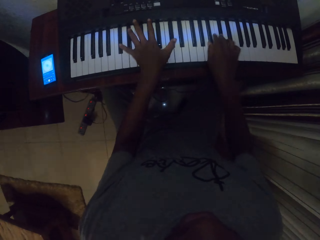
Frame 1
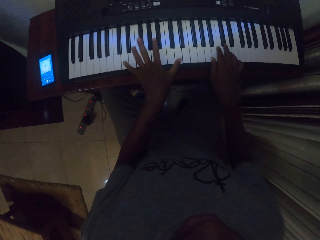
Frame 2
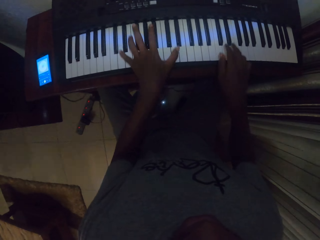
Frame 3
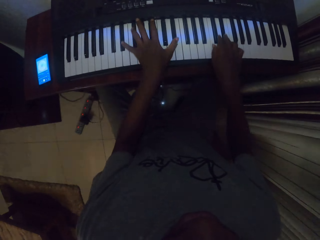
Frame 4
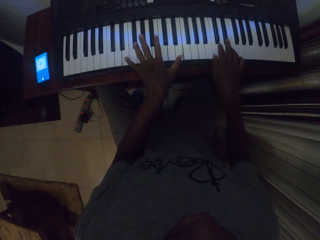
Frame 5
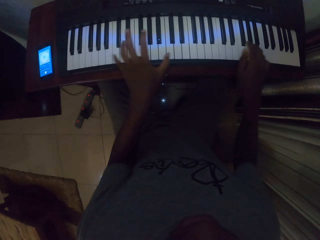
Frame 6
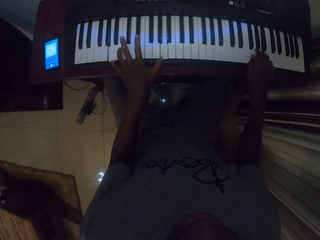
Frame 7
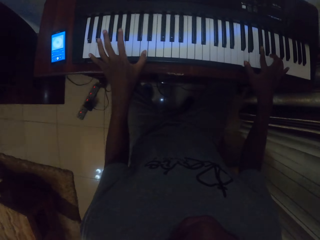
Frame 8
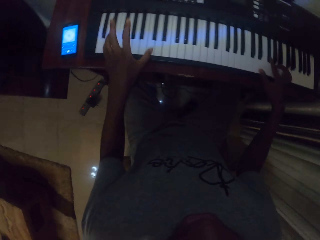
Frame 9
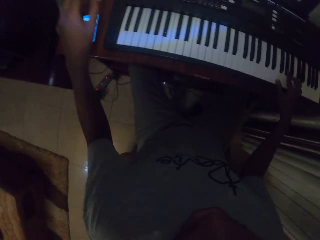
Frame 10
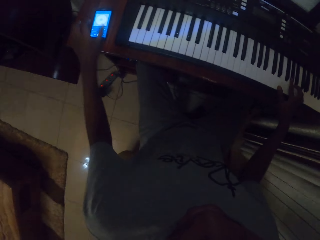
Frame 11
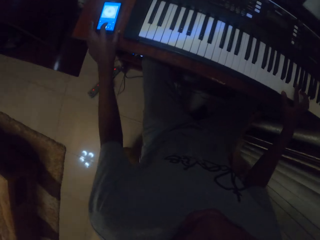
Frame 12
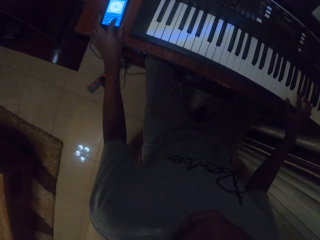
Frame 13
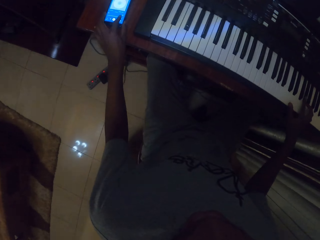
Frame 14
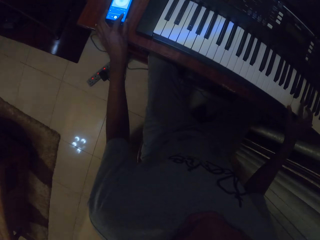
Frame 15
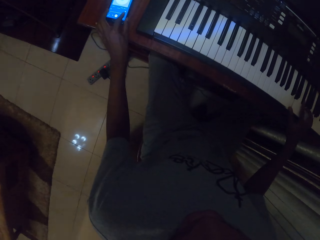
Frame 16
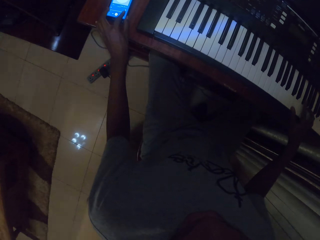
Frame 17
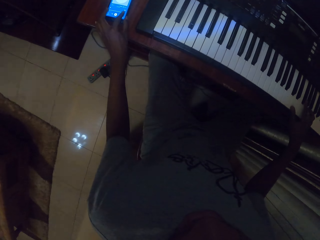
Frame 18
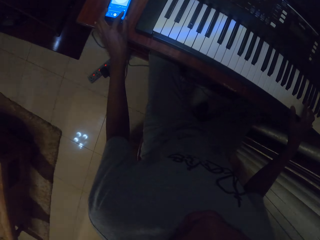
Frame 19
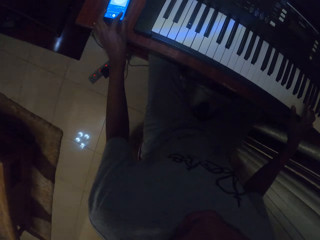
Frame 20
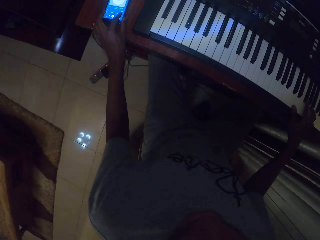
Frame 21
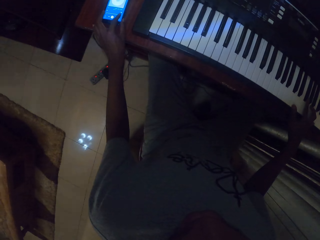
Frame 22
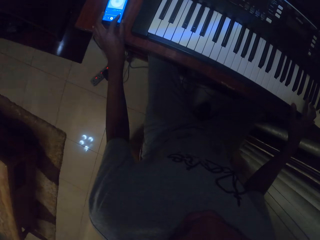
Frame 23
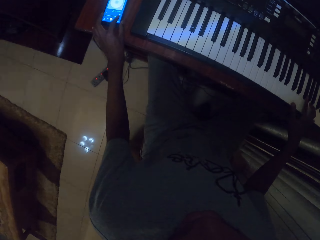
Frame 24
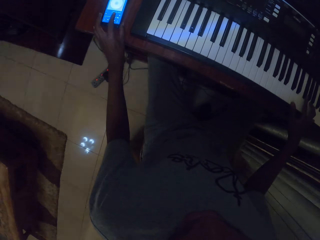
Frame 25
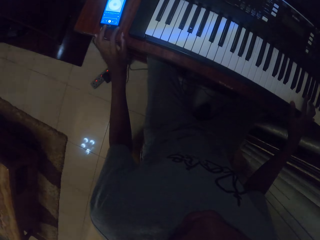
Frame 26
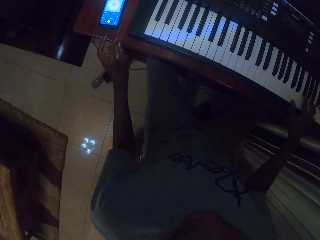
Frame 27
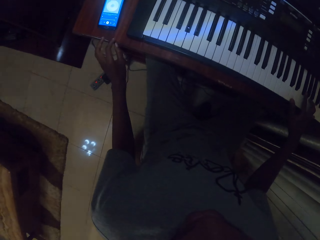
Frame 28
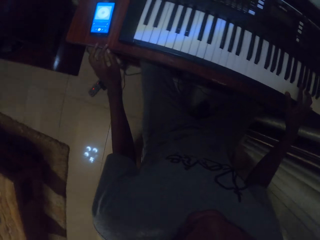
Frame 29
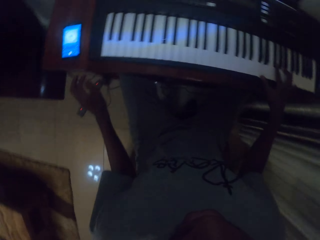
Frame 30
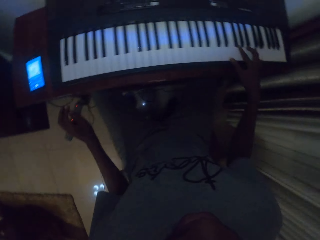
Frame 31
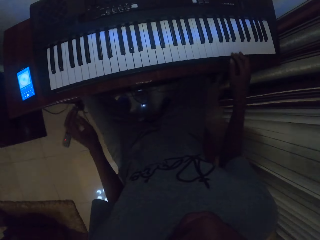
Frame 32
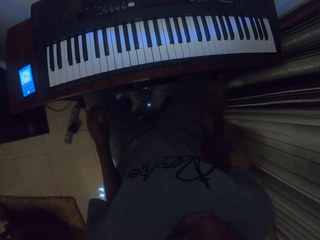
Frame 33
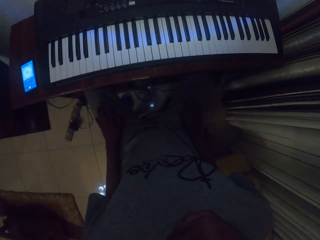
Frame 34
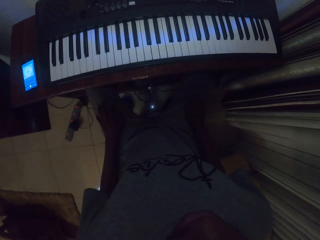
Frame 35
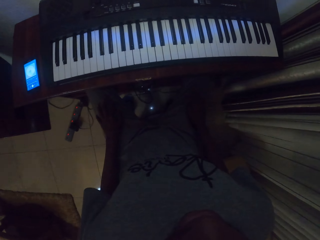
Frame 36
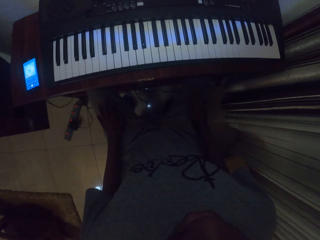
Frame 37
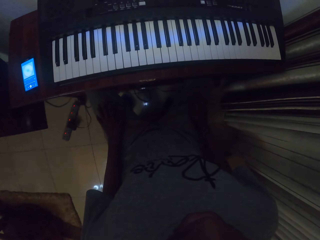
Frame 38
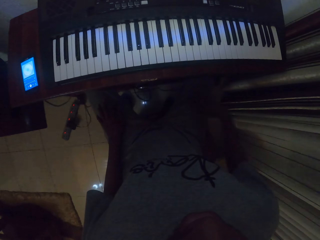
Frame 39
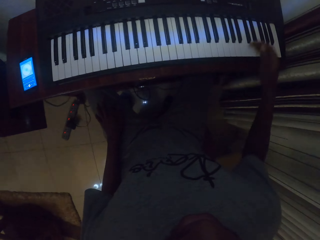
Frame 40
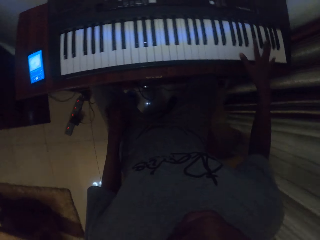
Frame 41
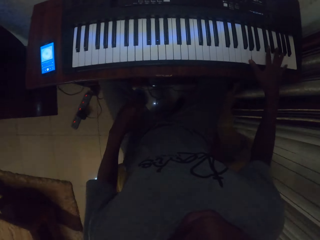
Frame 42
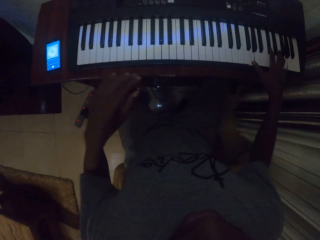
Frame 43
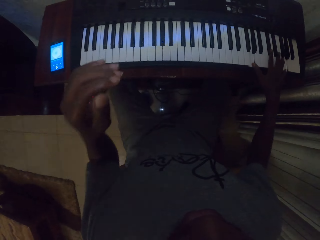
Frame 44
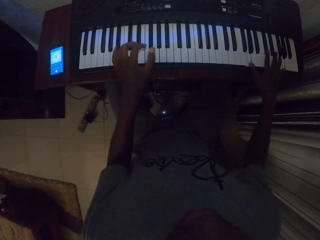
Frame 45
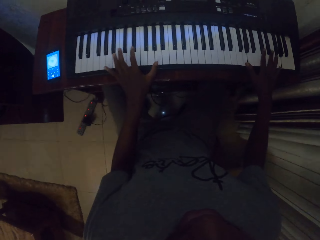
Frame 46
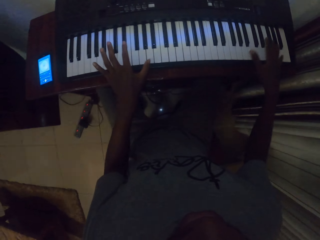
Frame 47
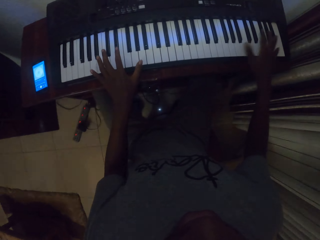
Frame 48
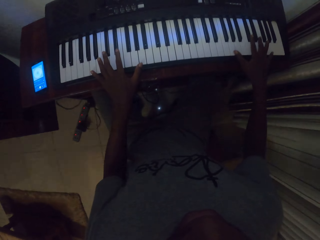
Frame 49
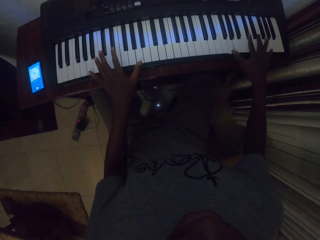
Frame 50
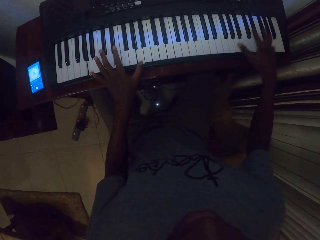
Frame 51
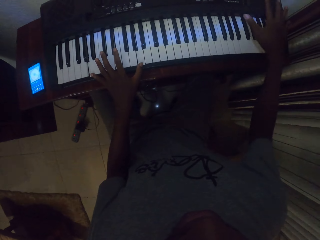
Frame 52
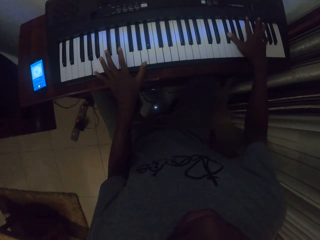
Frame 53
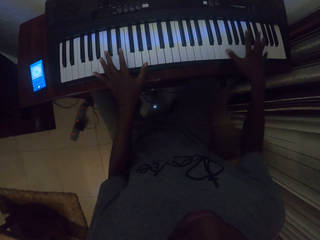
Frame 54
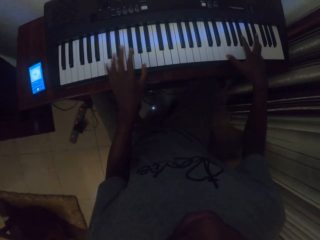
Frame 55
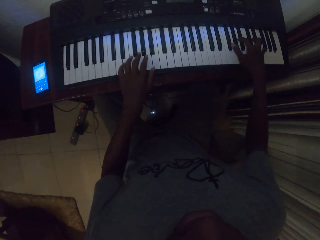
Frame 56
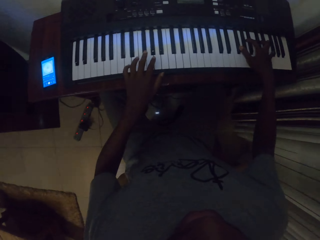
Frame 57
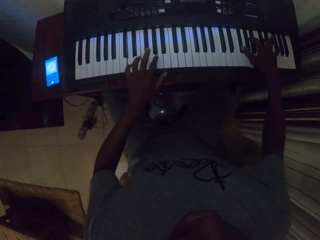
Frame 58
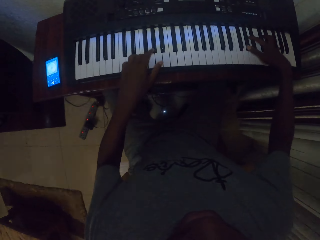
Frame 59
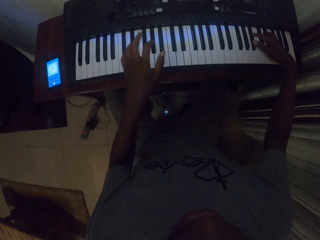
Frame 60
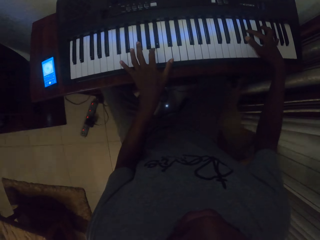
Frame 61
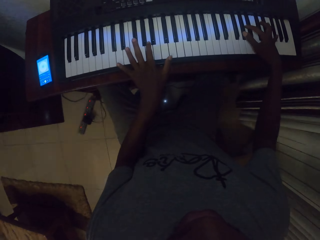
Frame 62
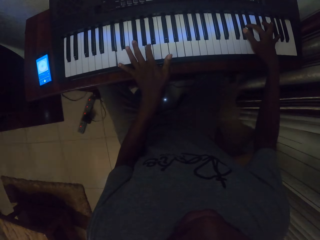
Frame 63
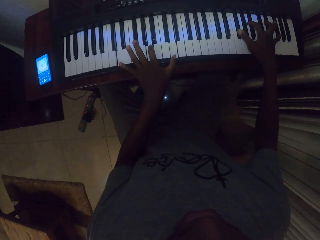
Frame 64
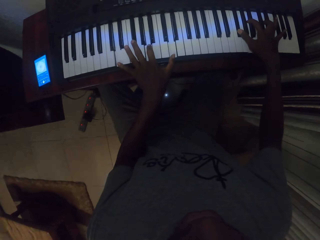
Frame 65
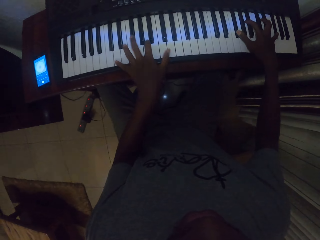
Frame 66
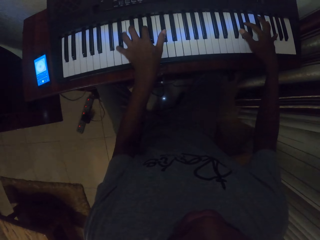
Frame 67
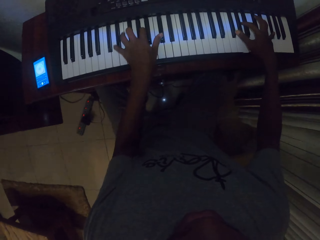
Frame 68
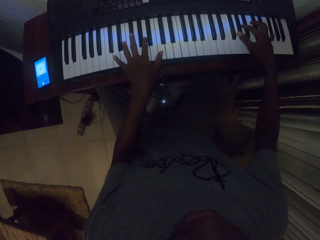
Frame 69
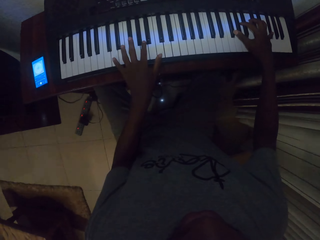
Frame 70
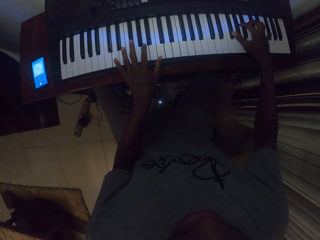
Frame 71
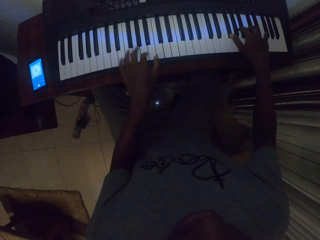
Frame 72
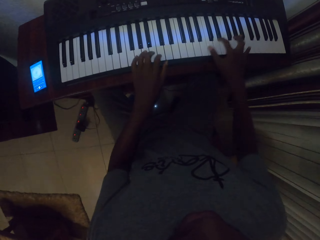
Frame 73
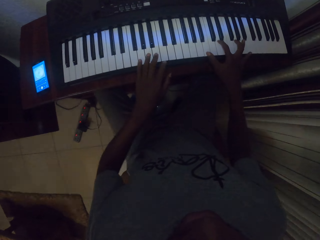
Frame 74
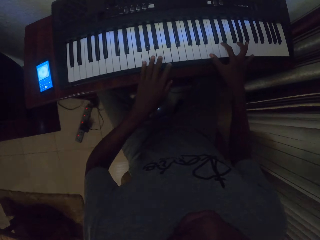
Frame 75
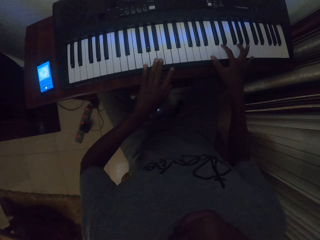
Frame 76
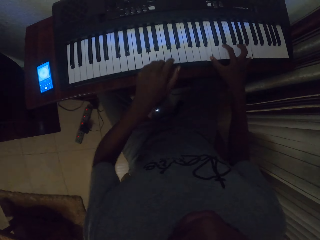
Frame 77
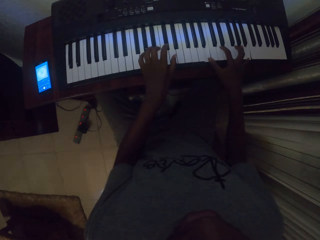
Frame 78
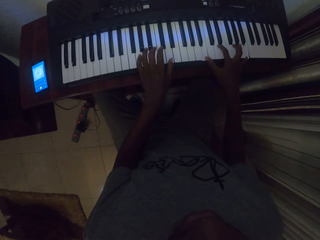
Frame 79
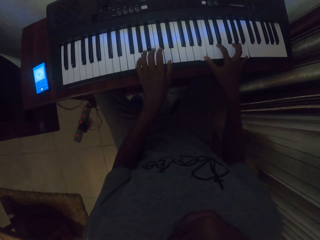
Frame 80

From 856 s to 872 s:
The camera wearer stretches his left hand. He taps on a phone's screen. He holds the phone. He uses the phone. He looks at the phone. He pulls a hand away from the phone. He places hands on his lap. He looks around the piano. He looks at a piano keyboard. He places a hand on the keyboard. He raises his left hand. He places a hand on the piano keyboard. He plays the piano.
